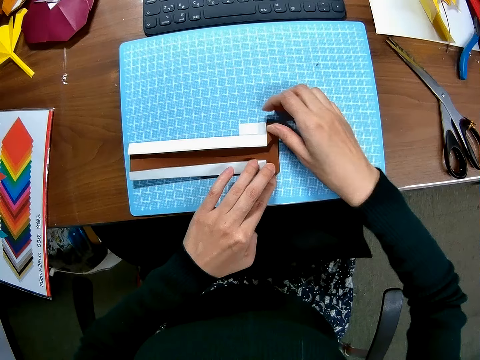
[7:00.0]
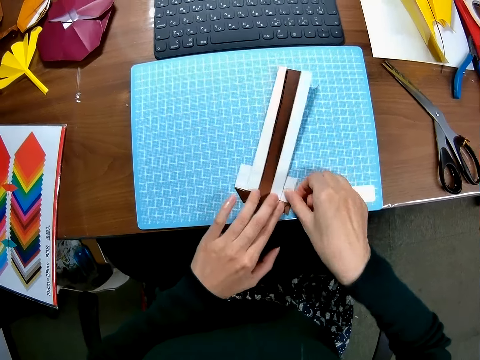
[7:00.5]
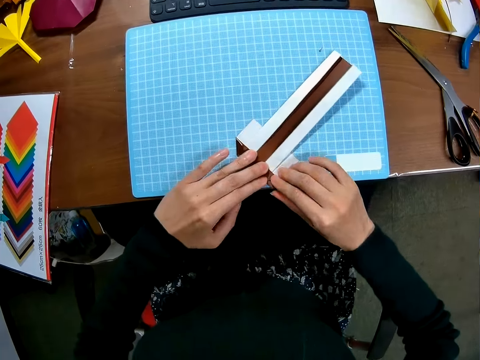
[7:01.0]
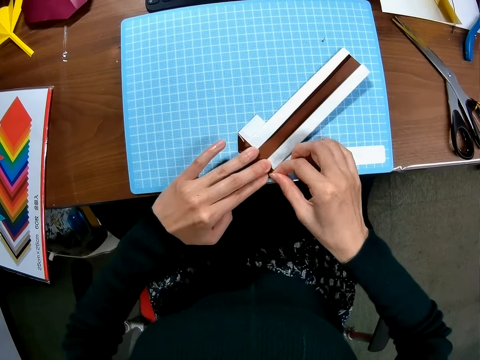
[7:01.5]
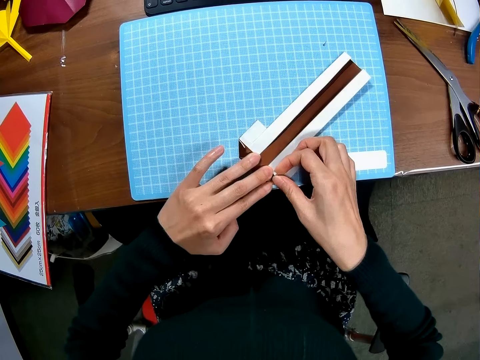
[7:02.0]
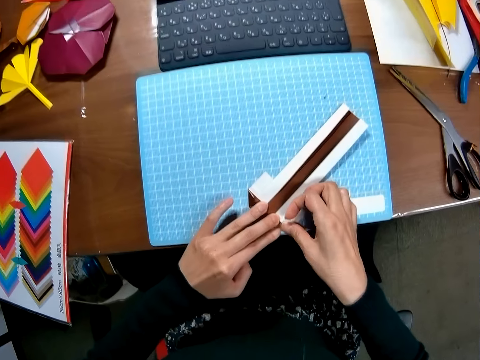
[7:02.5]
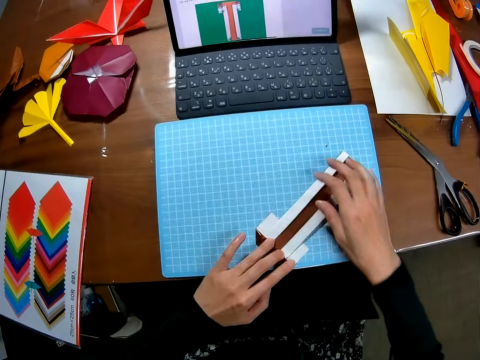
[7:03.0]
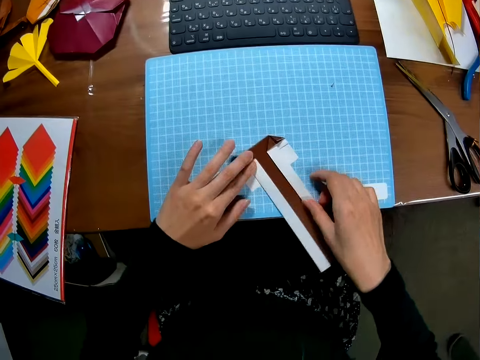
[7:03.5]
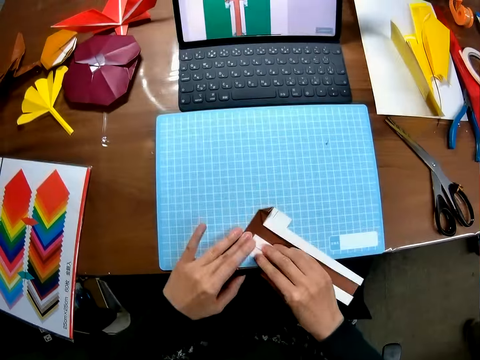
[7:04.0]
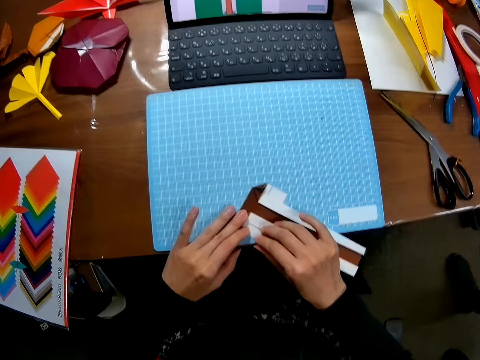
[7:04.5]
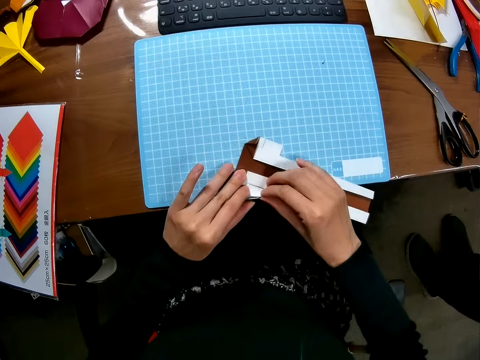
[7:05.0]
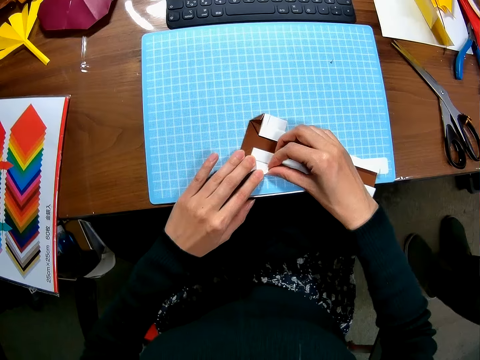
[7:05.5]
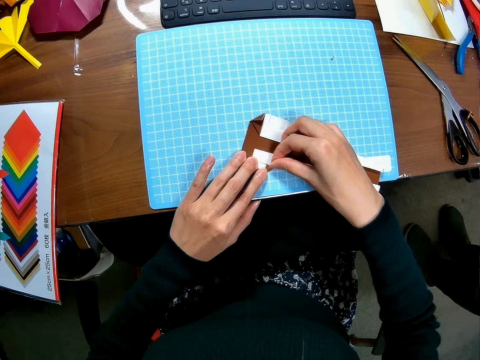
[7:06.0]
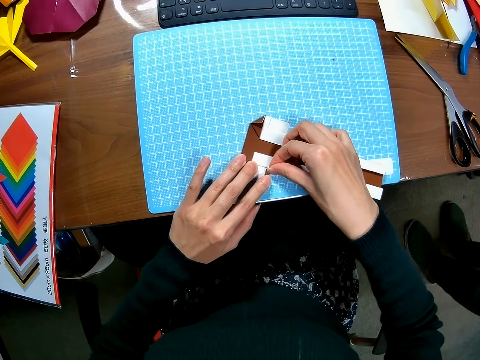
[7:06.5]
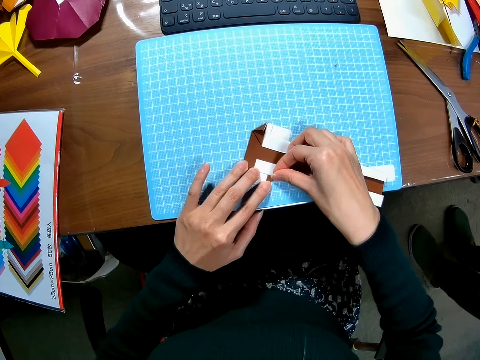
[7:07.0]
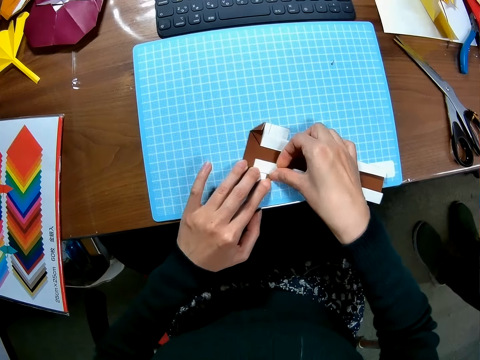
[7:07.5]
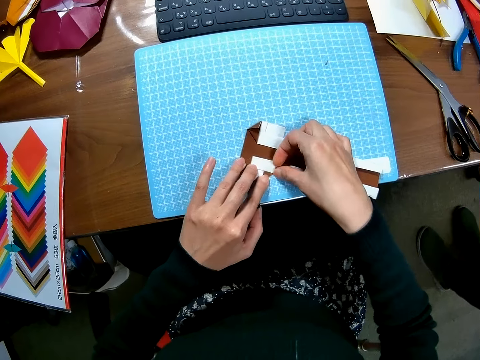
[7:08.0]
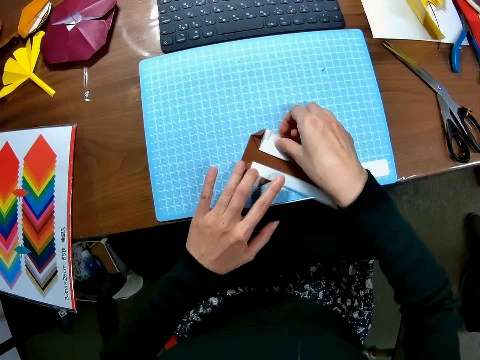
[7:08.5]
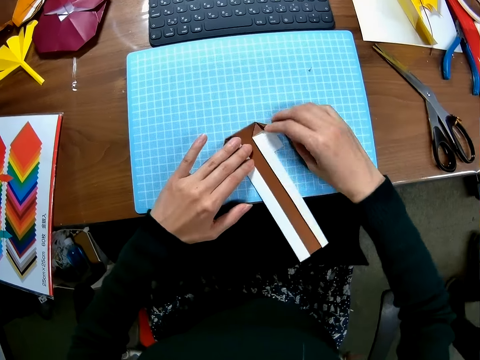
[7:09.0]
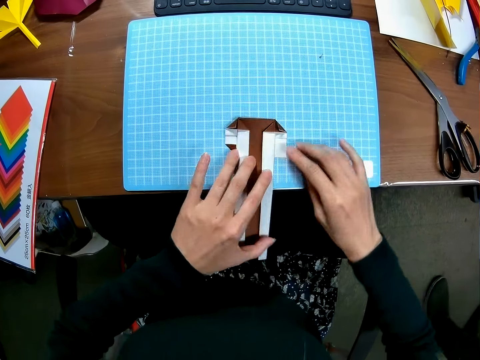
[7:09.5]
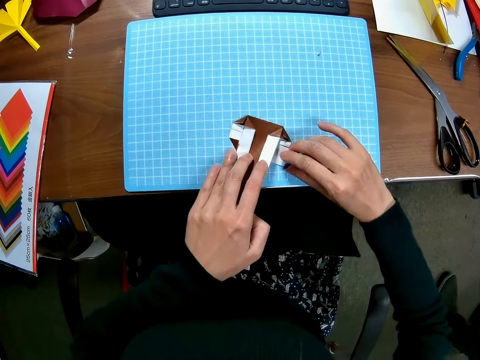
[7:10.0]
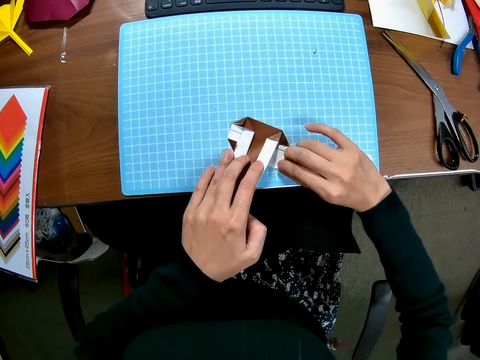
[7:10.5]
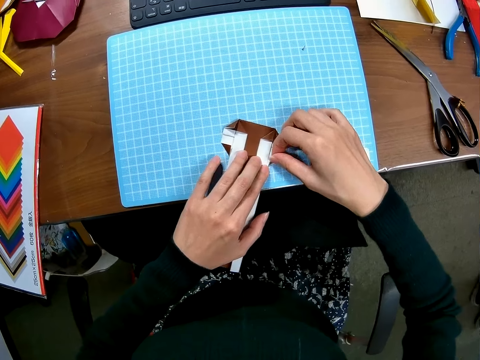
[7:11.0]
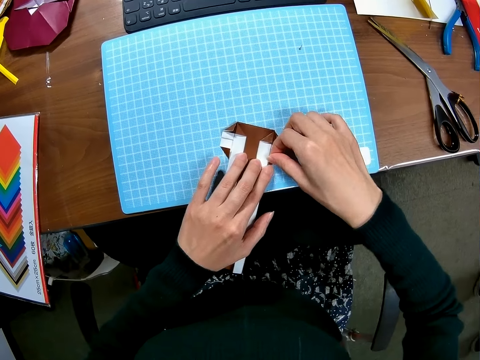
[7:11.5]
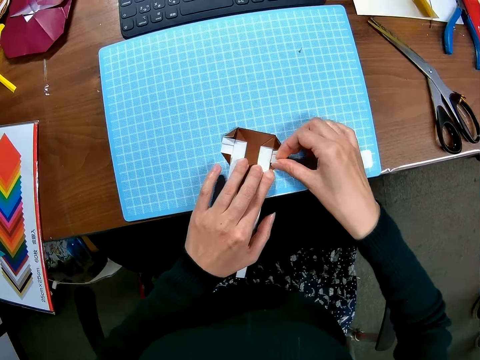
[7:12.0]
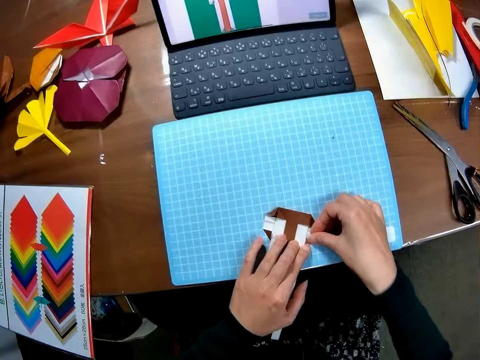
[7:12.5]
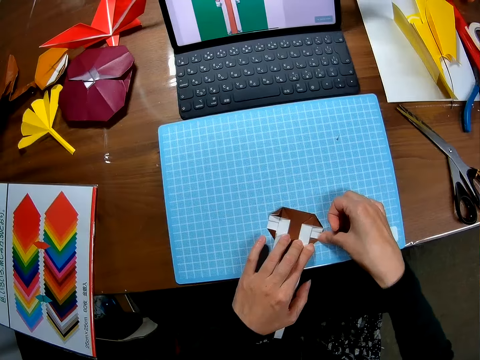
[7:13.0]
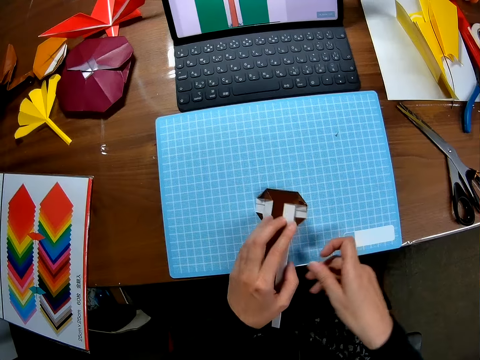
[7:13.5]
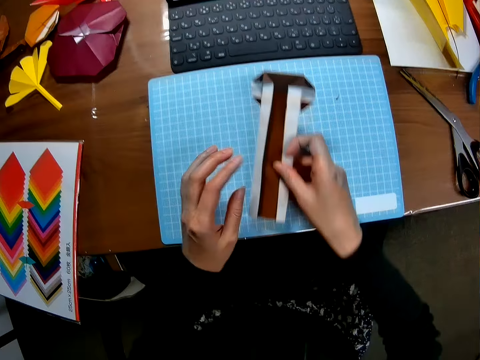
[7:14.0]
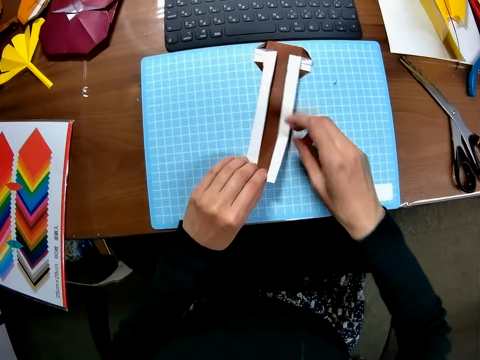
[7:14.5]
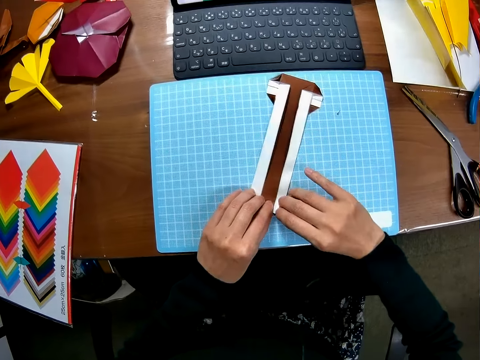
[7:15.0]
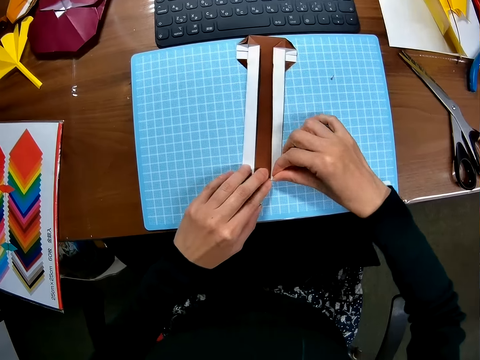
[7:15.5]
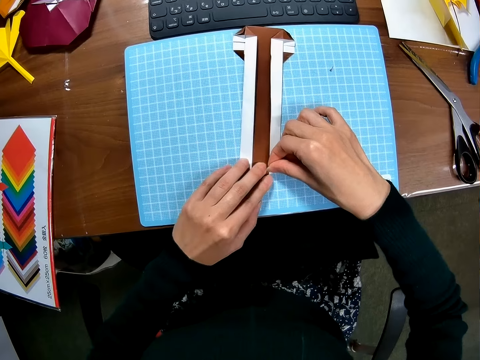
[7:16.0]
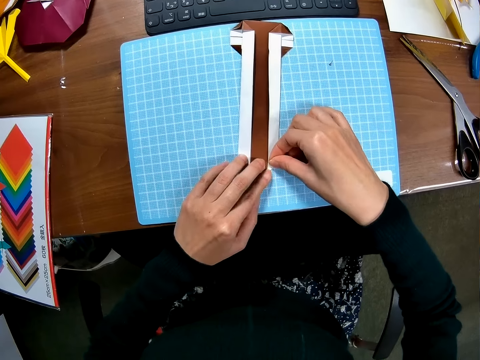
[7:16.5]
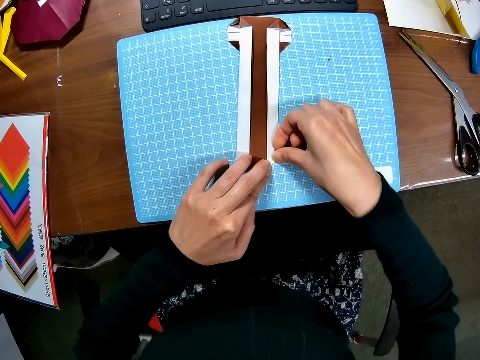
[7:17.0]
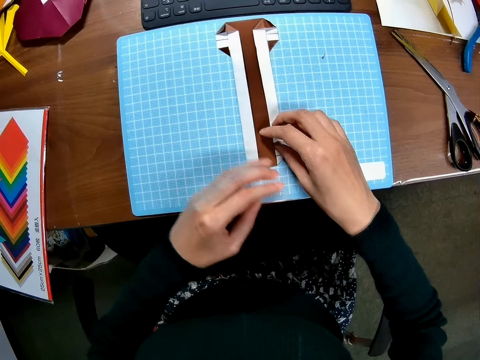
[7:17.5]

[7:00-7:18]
The camera wearer turns the paper craft. They fold the paper craft. They turn the paper craft. A man walks towards the table. The man stands beside the camera wearer. The camera wearer folds the paper craft. They turn the paper craft. The man walks away. The camera wearer folds the paper craft. They move the paper craft. They fold the paper craft.

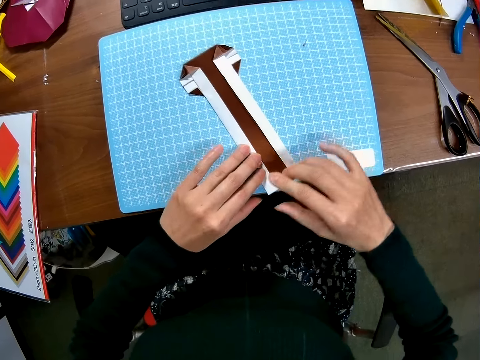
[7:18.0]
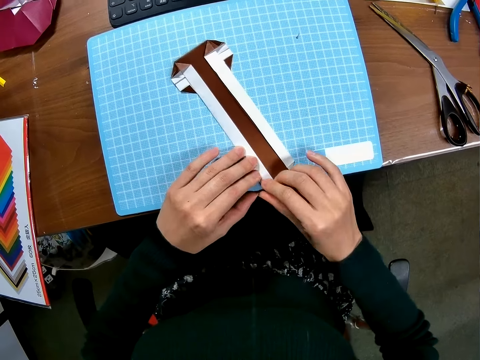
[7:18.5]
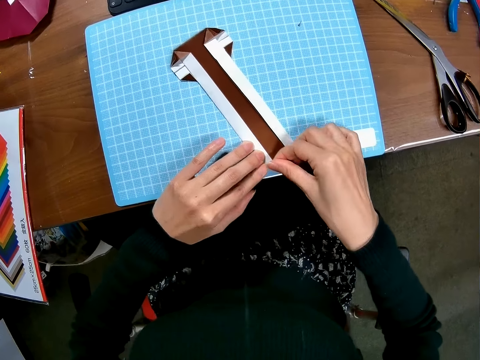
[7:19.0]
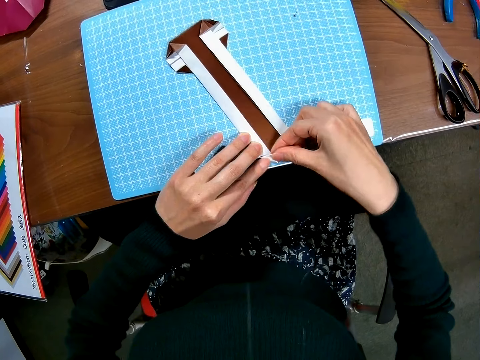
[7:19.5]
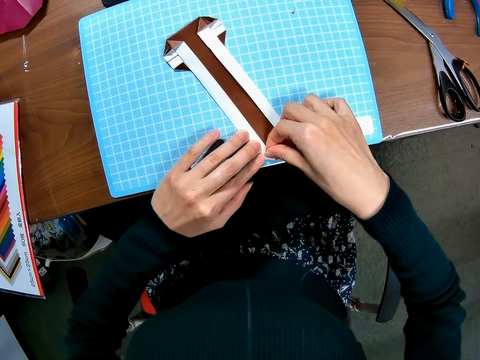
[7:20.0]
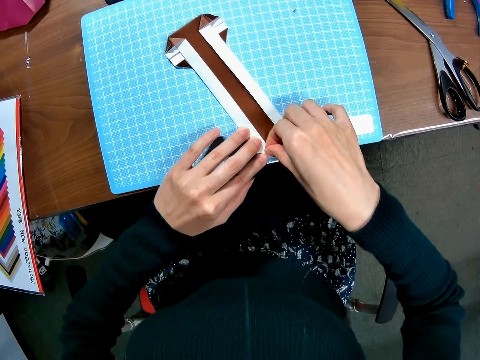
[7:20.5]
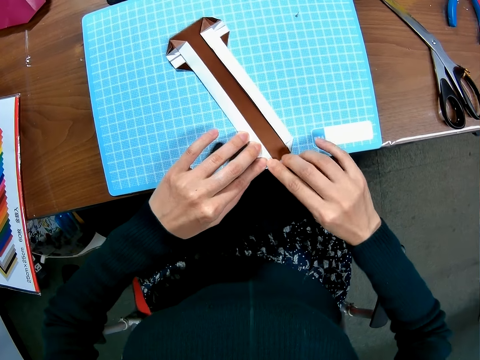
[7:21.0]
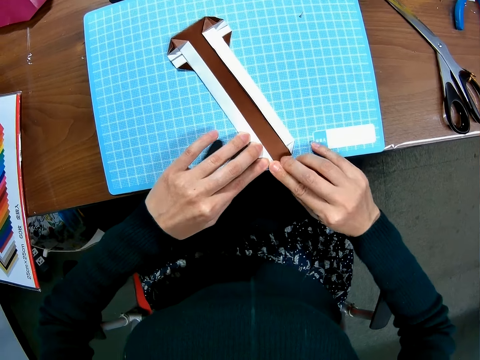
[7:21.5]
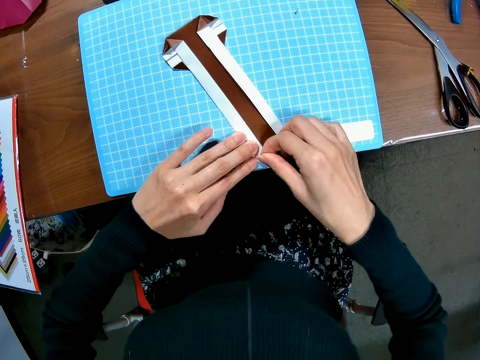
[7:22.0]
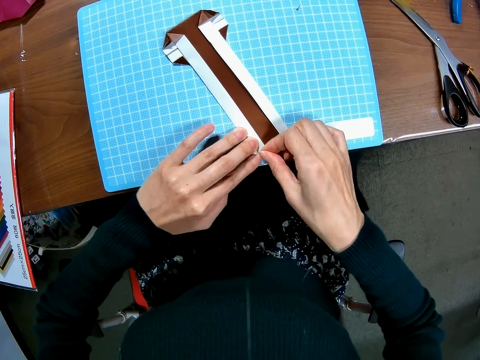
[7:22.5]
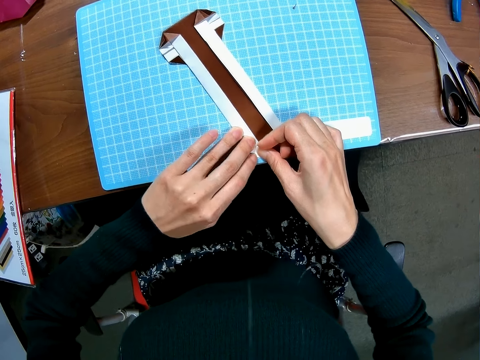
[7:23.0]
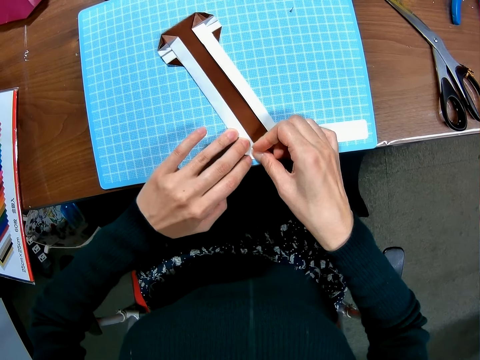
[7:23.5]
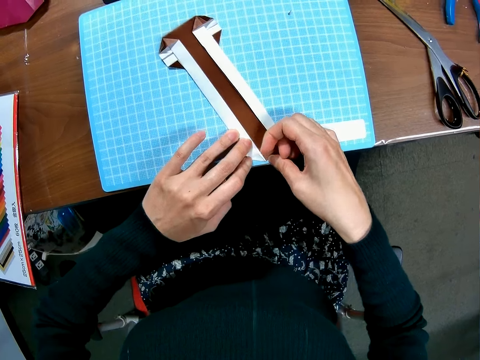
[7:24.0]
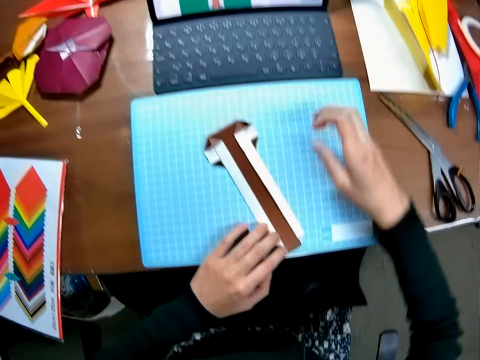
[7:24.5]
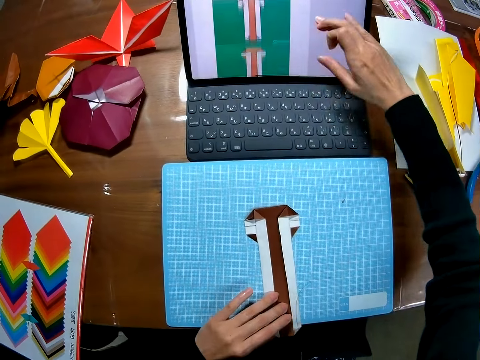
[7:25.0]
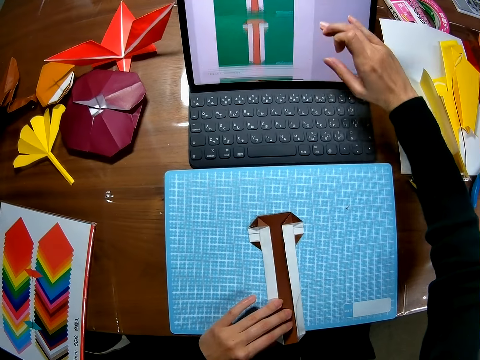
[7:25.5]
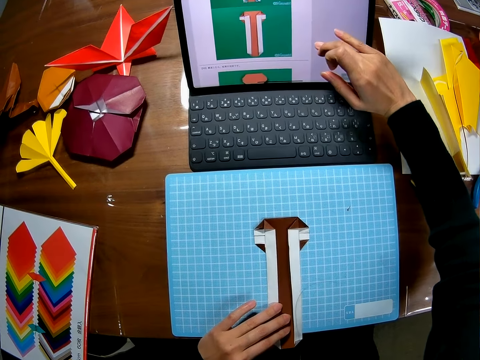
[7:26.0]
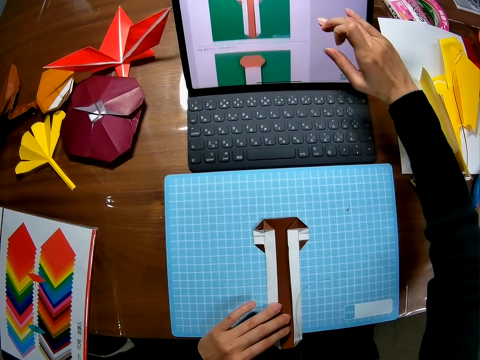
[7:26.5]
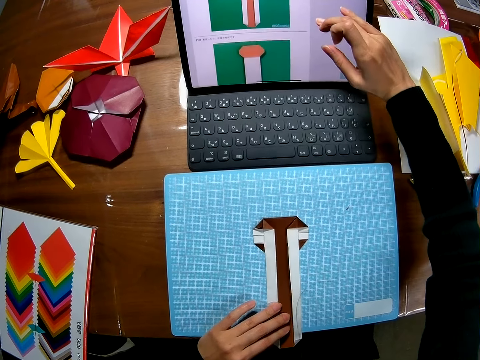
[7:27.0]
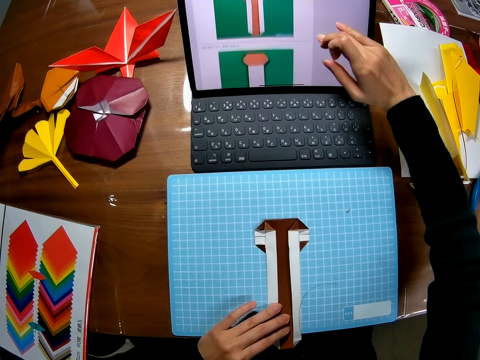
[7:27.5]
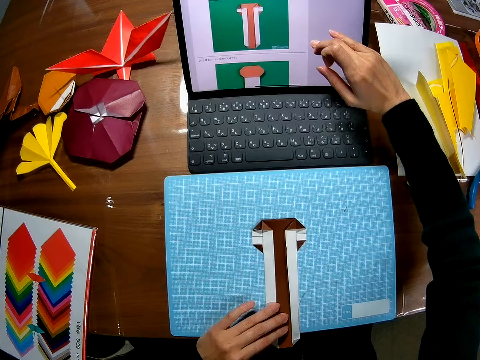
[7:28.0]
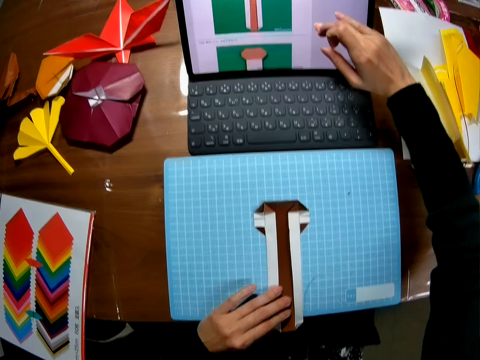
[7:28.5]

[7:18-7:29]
The camera wearer scrolls up the screen of a laptop. She touches her laptop screen with her right finger.
